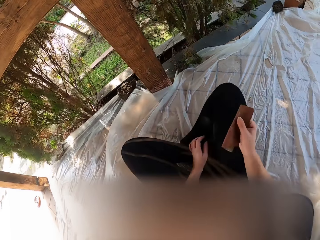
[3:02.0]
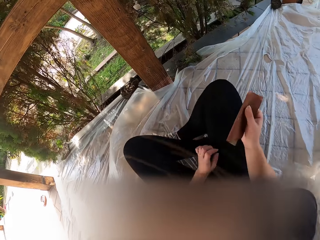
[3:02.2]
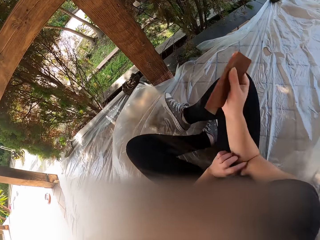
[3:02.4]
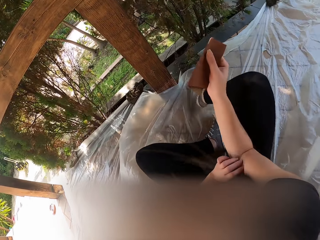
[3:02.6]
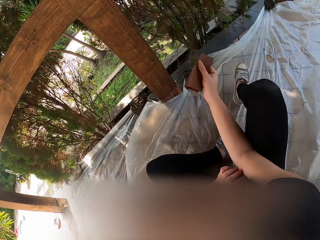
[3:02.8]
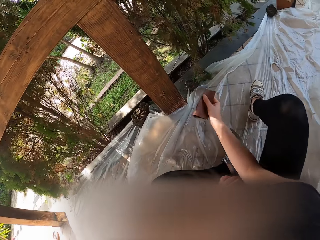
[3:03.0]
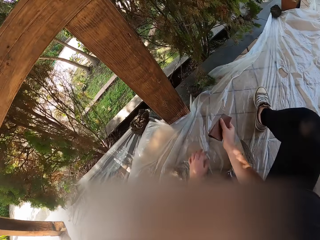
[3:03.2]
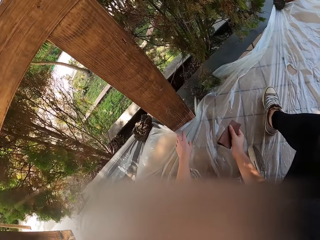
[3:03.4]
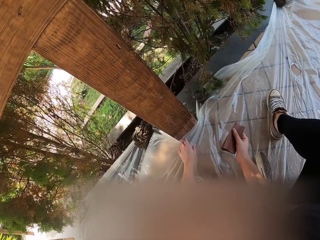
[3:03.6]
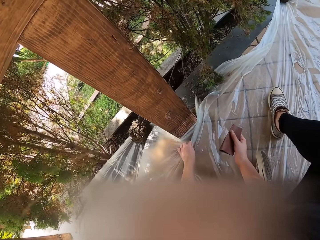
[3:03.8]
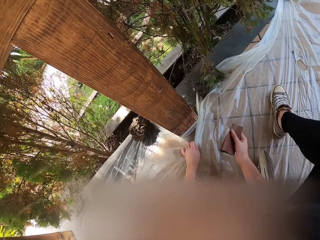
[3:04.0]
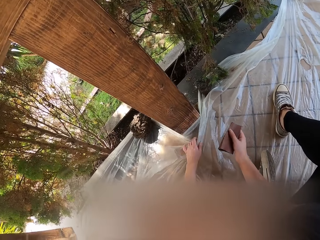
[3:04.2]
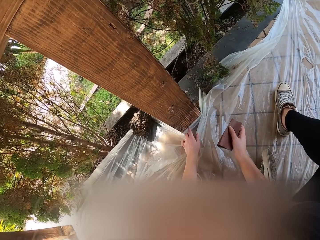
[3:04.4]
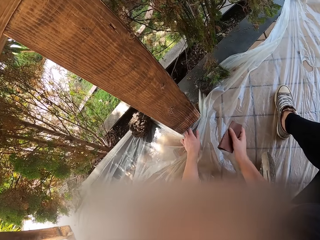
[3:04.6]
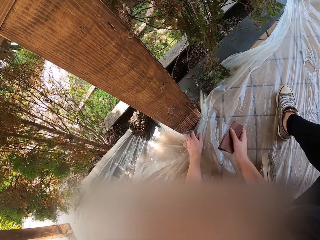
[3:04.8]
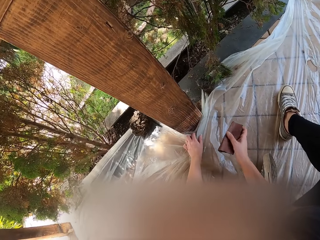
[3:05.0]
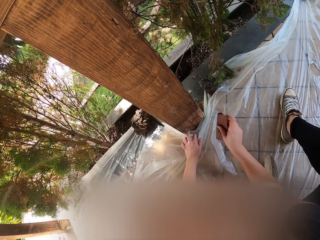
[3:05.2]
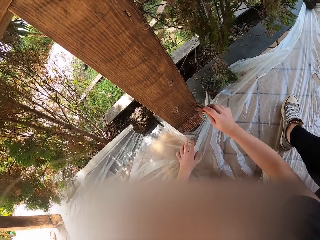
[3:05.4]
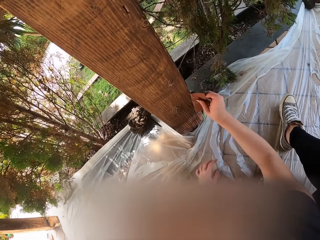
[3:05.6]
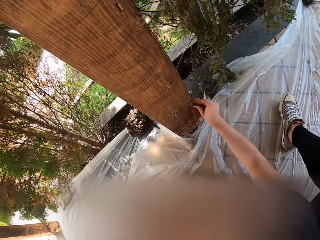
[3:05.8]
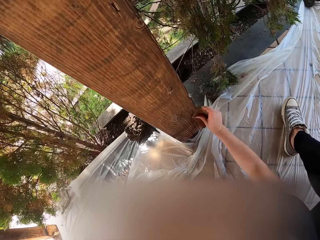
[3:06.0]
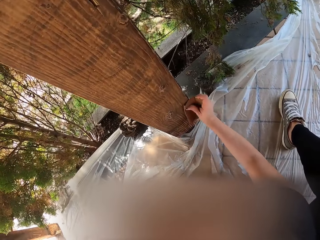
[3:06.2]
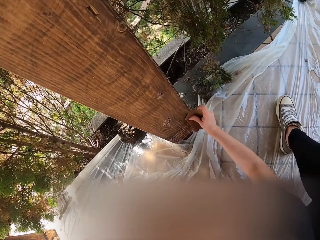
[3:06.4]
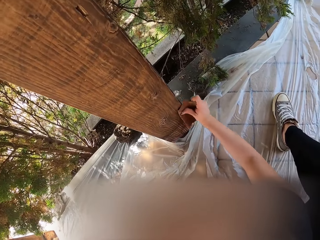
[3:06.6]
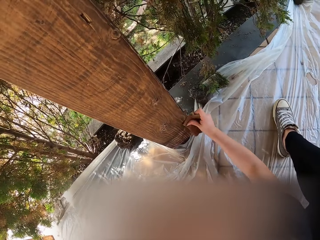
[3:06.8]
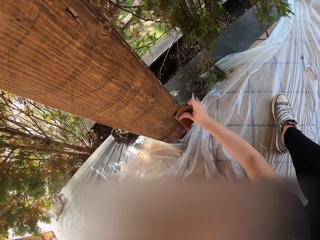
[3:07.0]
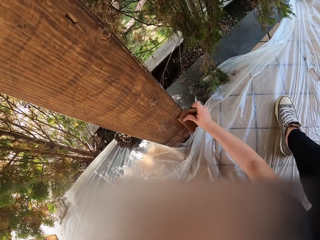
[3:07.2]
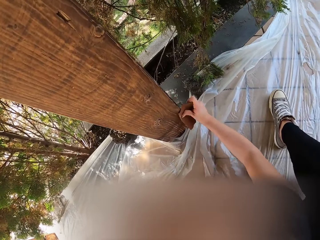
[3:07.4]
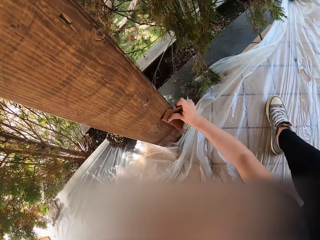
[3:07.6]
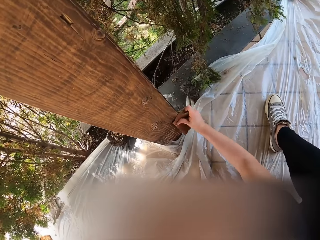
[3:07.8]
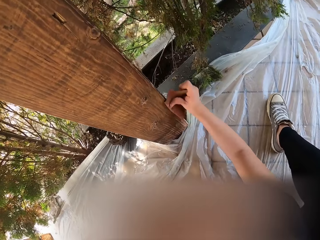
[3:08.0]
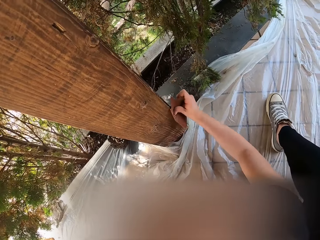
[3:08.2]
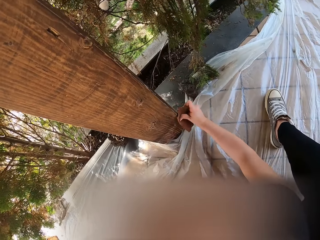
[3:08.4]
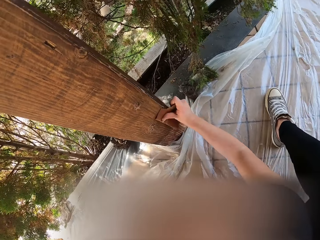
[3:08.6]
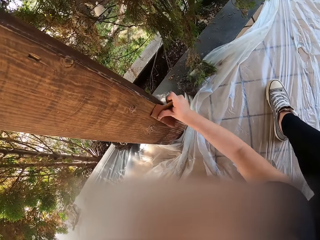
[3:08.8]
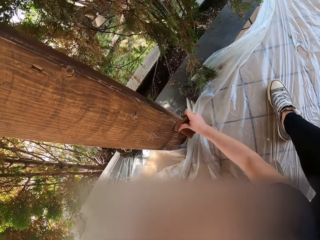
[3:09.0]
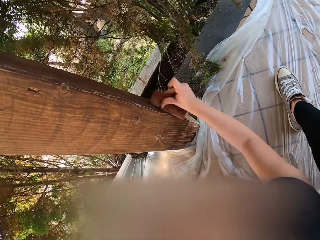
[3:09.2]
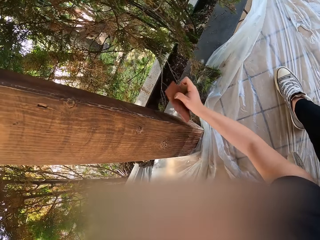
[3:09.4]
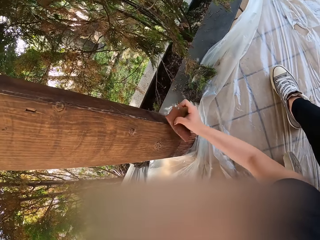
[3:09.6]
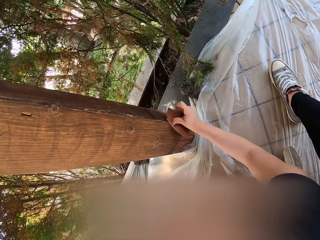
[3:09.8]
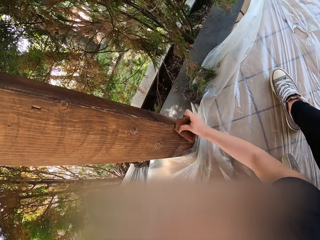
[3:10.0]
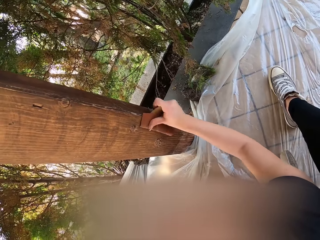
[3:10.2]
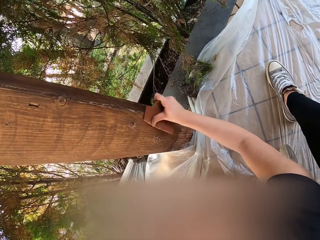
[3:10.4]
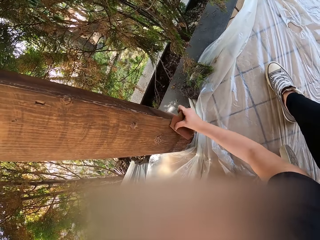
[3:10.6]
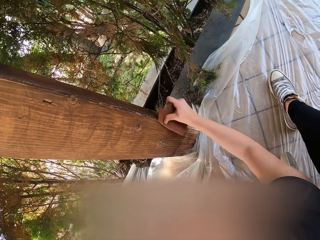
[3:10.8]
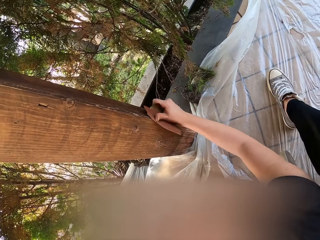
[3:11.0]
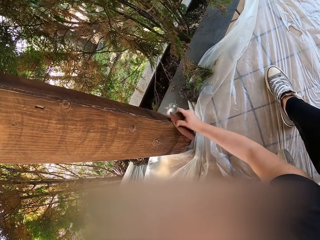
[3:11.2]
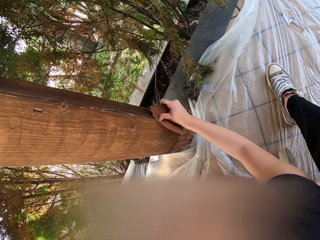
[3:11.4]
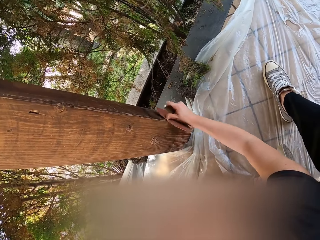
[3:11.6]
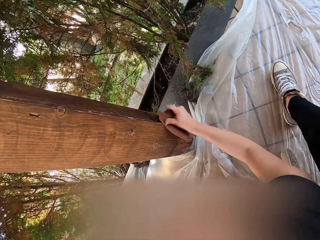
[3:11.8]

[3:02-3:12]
The camera wearer holds the sandpaper. They scratch the hand. They move the nylon paper with the left hand. They smoothen the wood. They clean the wood with the sandpaper.

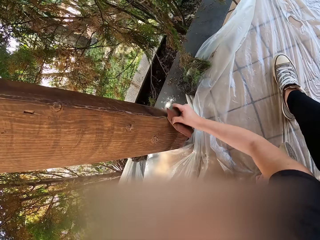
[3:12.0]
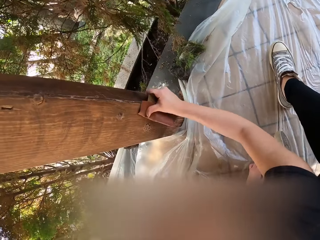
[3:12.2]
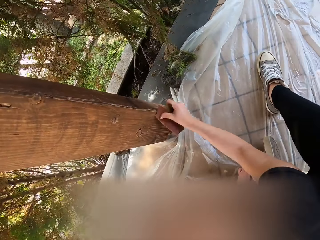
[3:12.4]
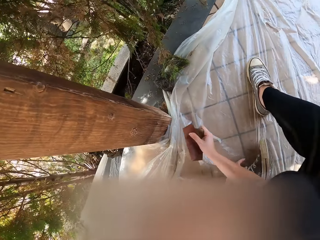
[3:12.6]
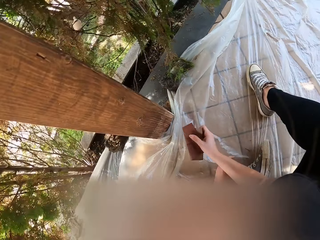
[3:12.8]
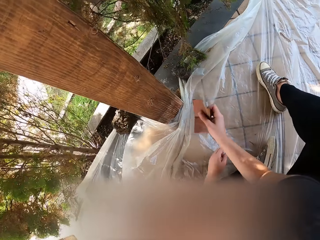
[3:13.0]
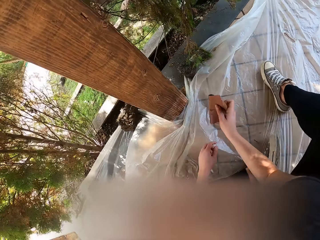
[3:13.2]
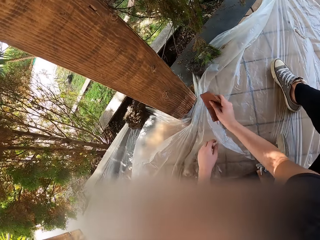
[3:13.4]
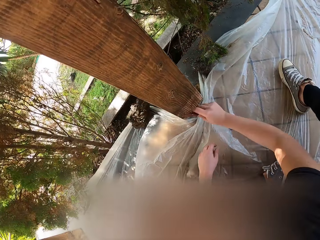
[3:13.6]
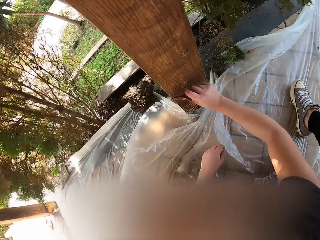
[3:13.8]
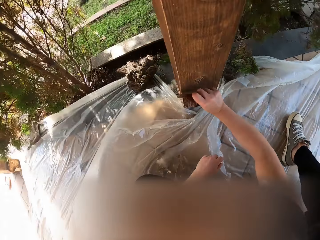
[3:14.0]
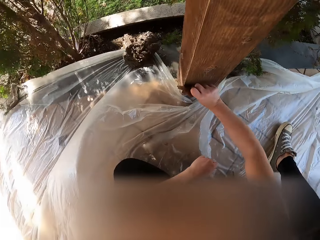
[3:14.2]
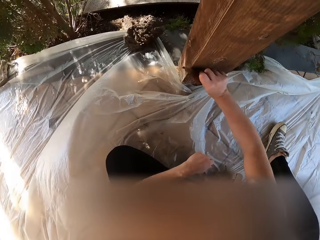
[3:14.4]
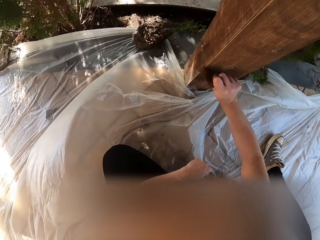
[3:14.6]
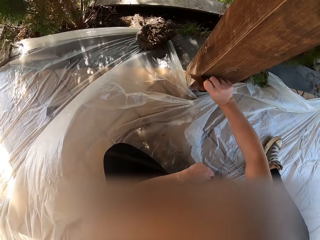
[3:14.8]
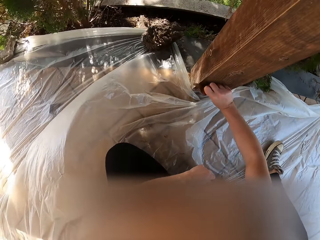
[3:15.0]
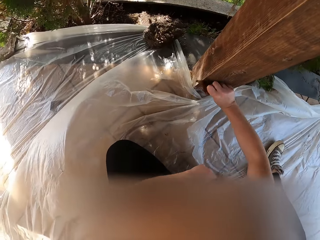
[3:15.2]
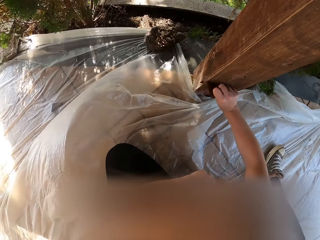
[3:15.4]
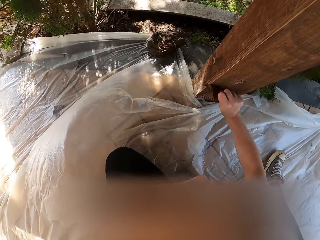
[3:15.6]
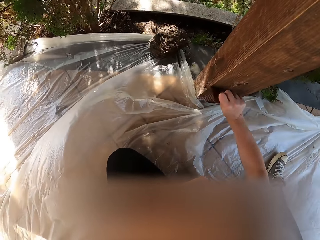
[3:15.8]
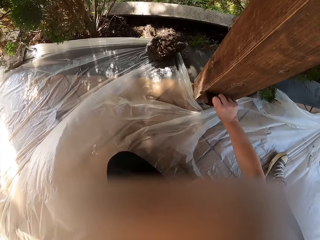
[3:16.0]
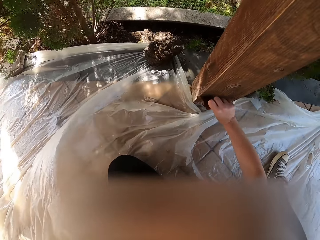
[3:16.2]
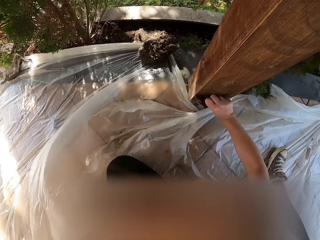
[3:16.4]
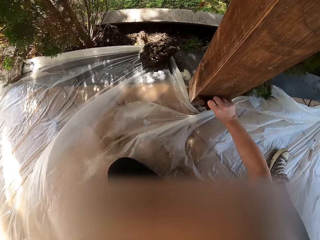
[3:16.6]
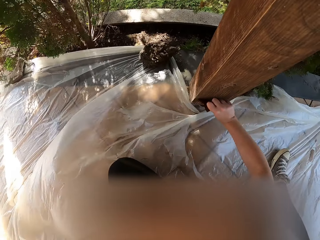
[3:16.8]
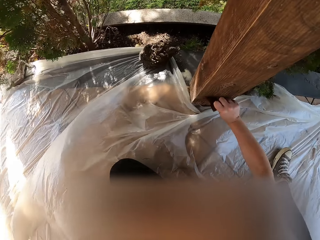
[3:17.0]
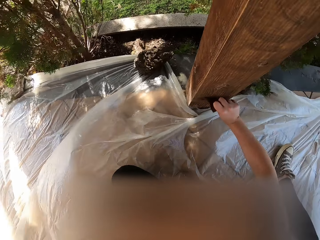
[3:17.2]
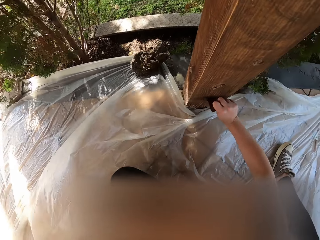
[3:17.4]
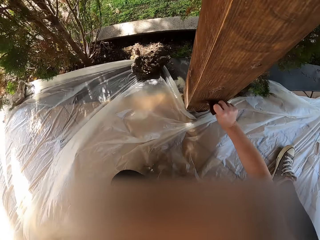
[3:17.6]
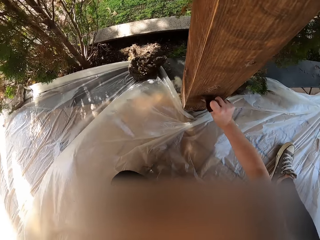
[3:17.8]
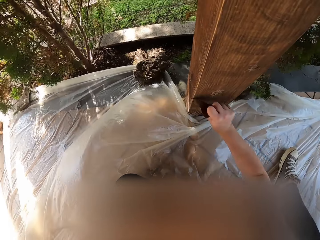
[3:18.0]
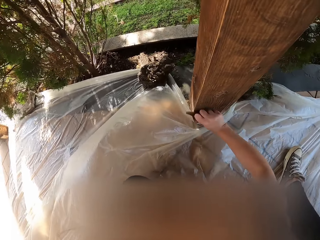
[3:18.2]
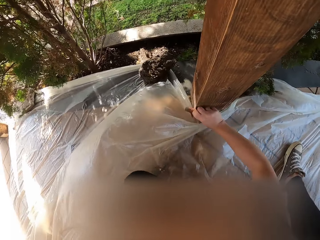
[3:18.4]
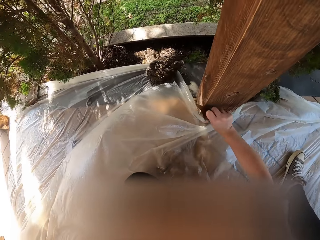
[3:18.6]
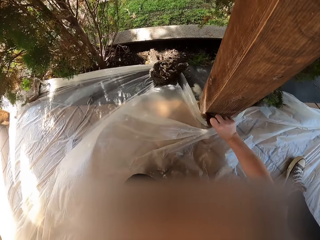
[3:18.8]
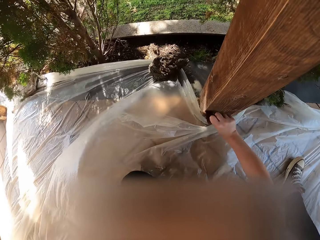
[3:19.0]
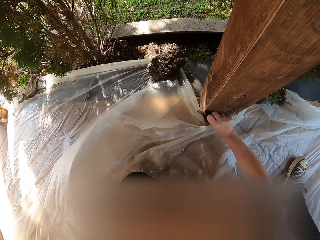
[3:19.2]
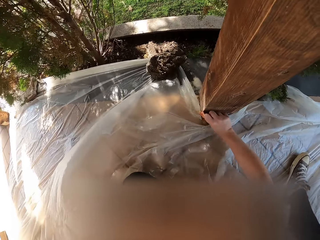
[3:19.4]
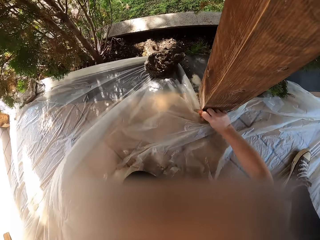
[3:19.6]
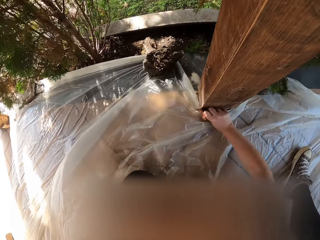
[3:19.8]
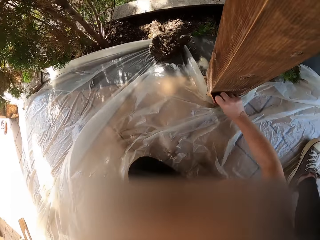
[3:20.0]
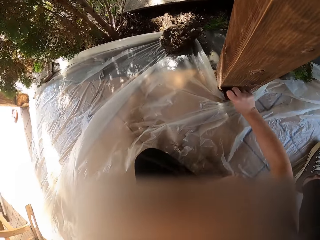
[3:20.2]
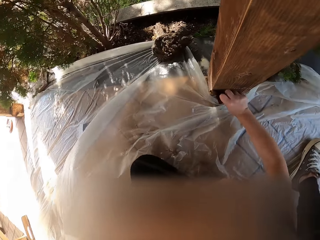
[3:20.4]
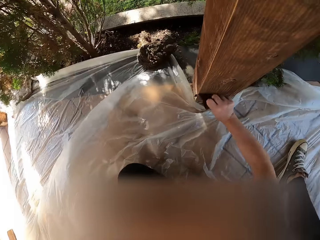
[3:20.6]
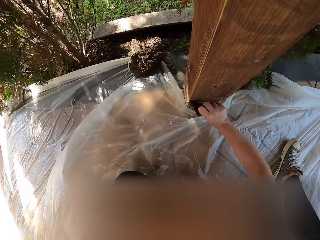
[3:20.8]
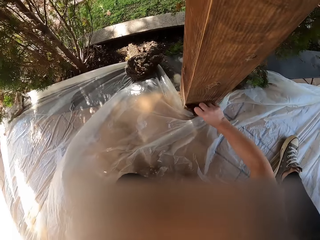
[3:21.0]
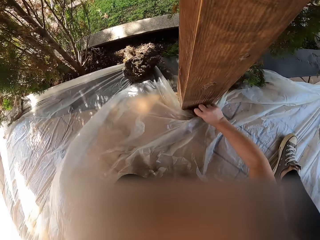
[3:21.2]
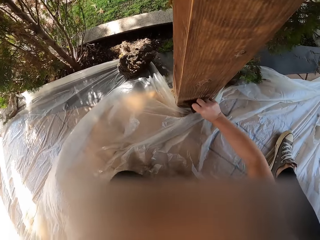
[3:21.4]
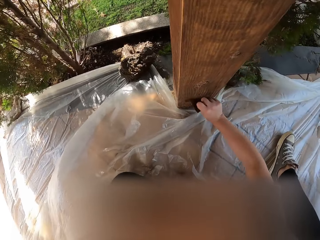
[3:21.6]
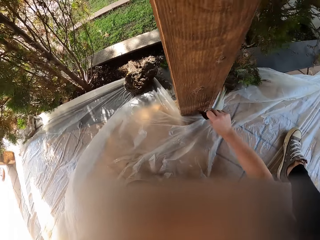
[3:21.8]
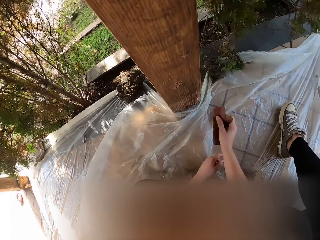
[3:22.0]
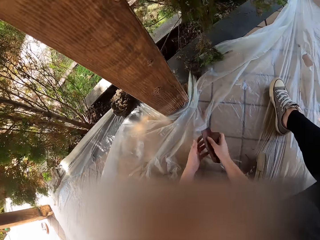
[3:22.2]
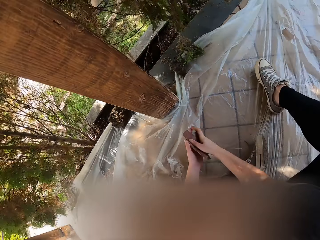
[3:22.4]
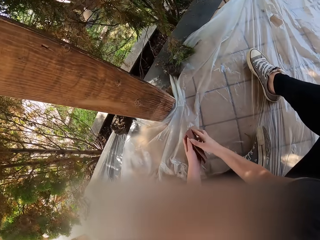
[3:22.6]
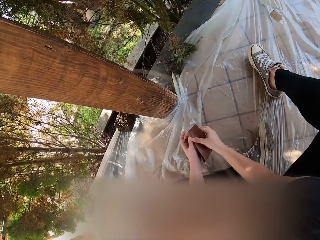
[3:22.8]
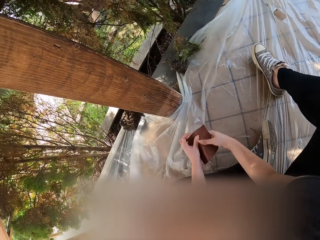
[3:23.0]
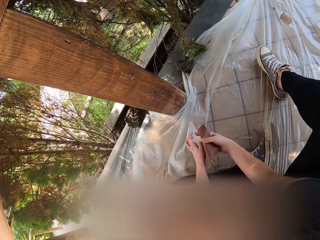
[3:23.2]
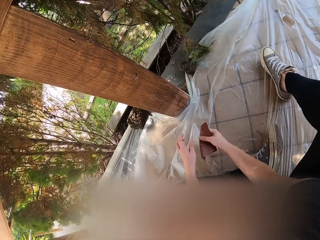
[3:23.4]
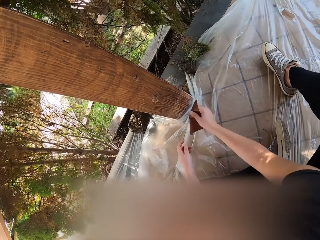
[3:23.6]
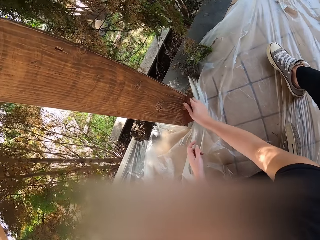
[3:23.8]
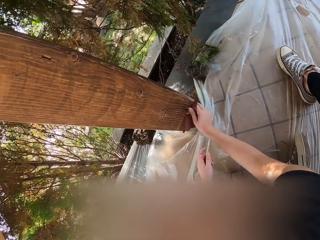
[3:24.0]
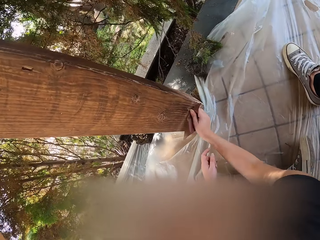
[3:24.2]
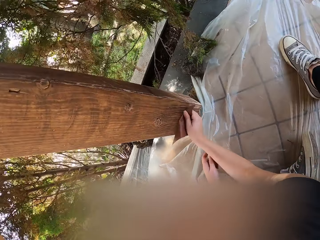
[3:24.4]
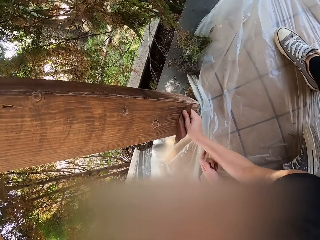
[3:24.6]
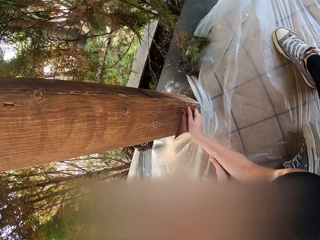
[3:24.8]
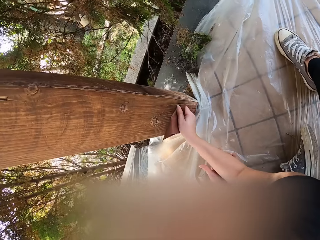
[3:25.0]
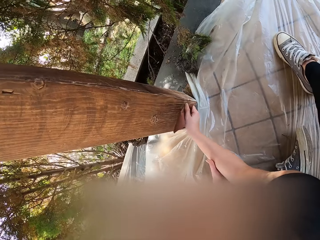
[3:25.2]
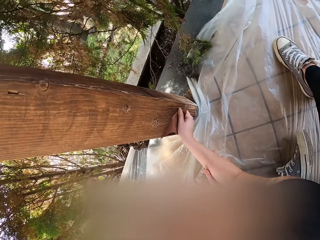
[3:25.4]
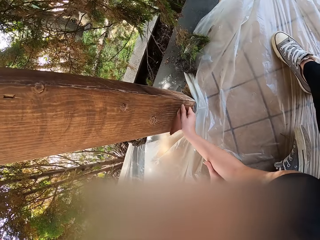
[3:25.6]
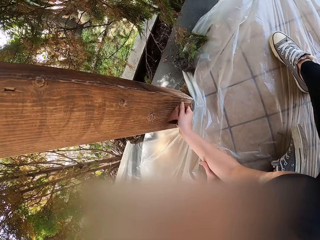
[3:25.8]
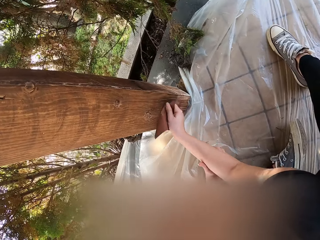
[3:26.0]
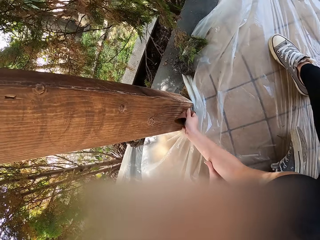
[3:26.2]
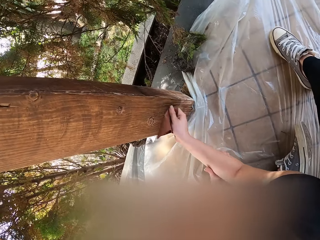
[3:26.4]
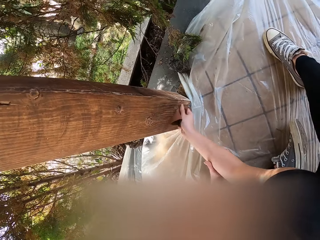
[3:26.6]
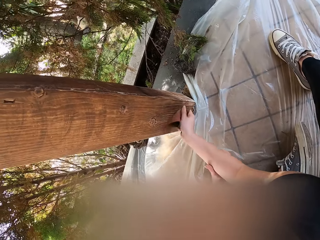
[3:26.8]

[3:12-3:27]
The camera wearer holds the sandpaper. They smoothen the wood. They hold the sandpaper with hands. They straighten the hand. They hold the sandpaper. They smoothen the wood.
